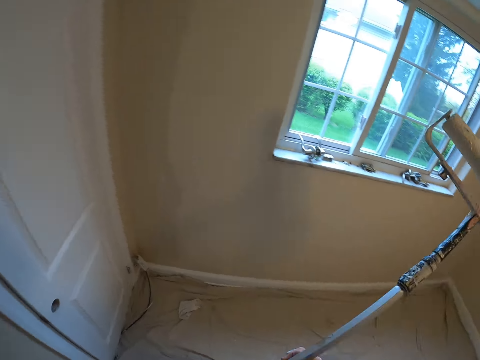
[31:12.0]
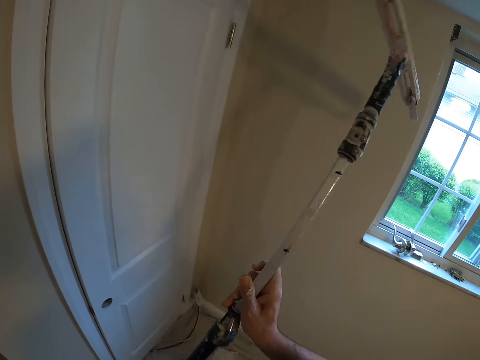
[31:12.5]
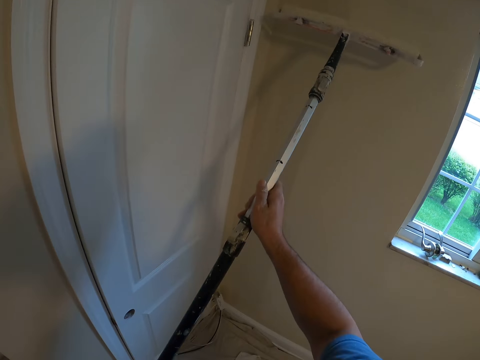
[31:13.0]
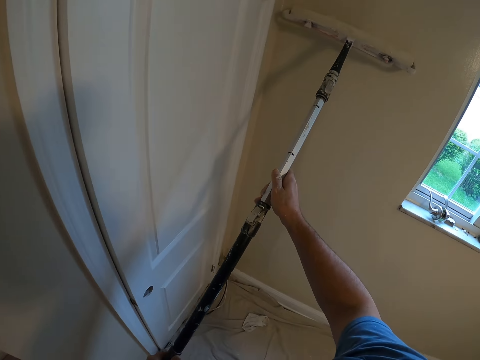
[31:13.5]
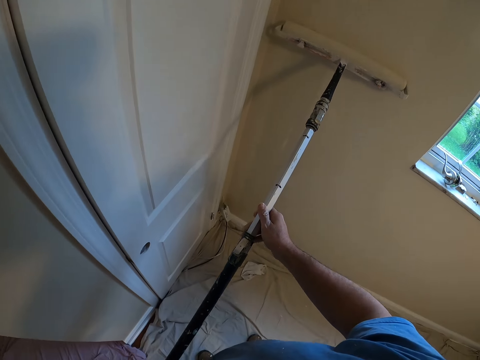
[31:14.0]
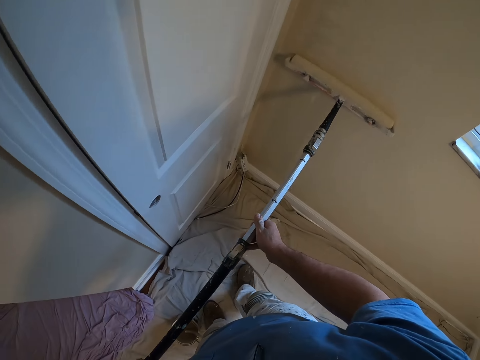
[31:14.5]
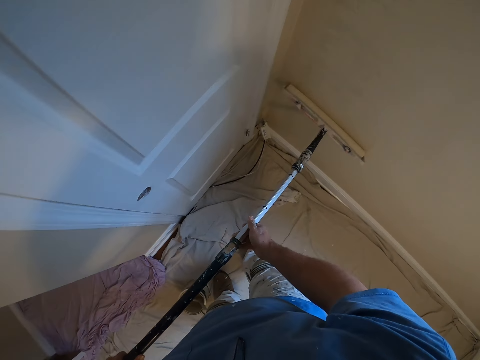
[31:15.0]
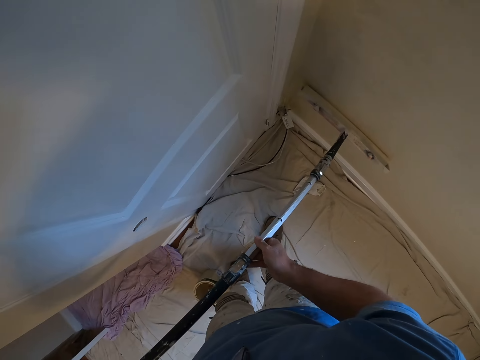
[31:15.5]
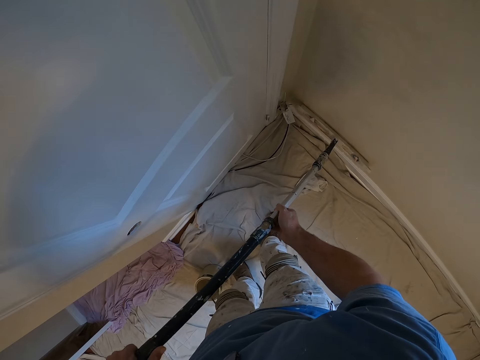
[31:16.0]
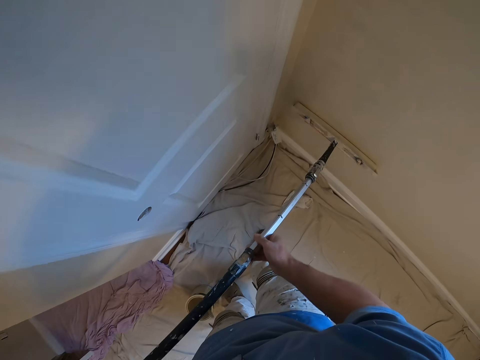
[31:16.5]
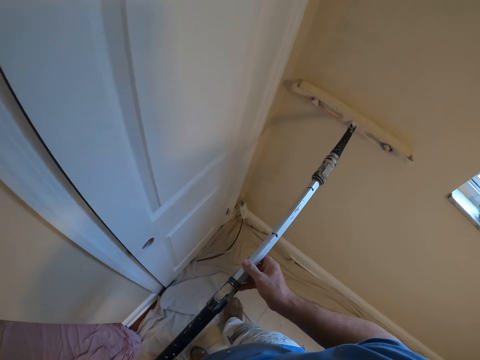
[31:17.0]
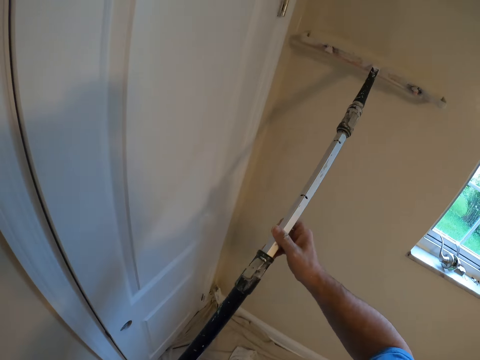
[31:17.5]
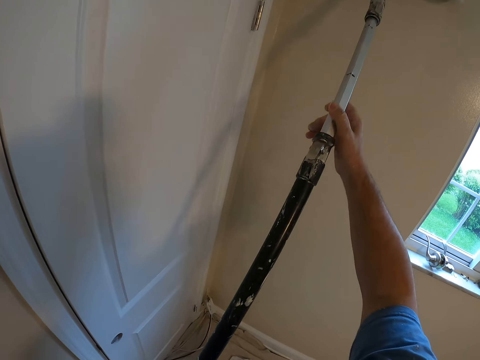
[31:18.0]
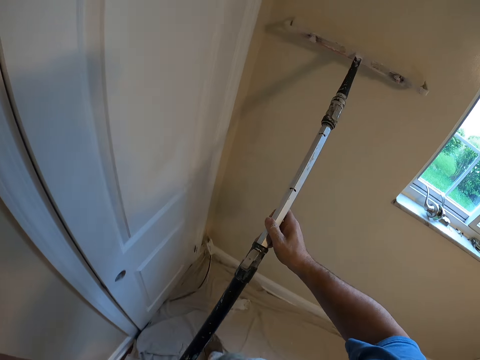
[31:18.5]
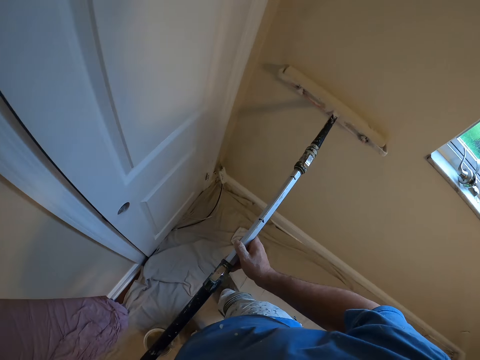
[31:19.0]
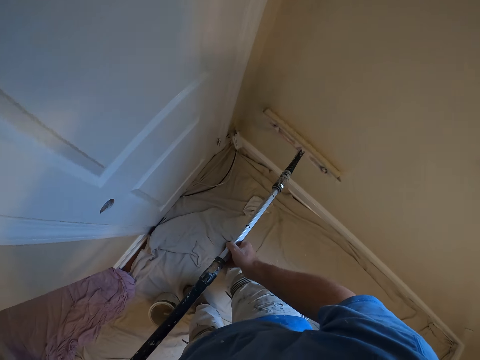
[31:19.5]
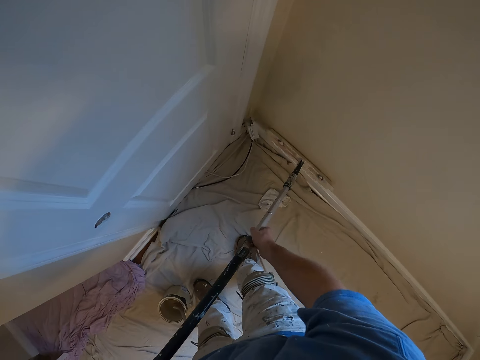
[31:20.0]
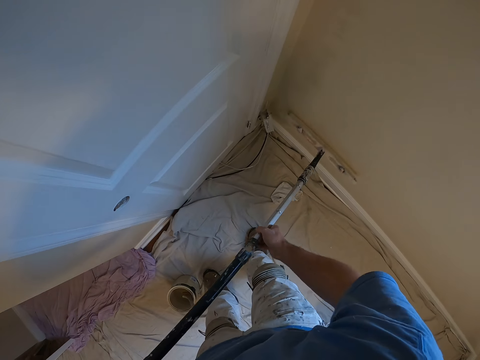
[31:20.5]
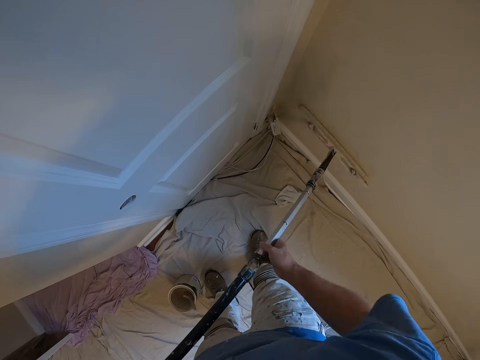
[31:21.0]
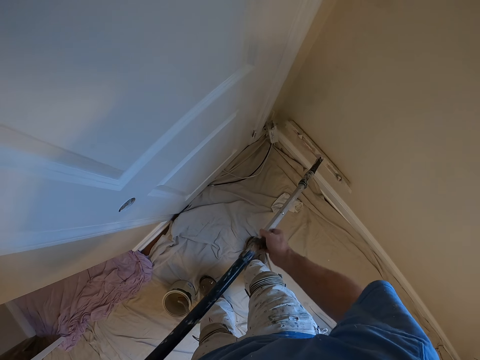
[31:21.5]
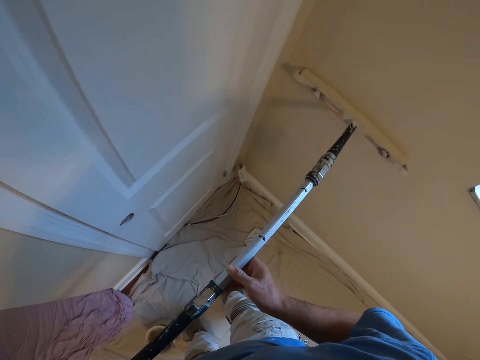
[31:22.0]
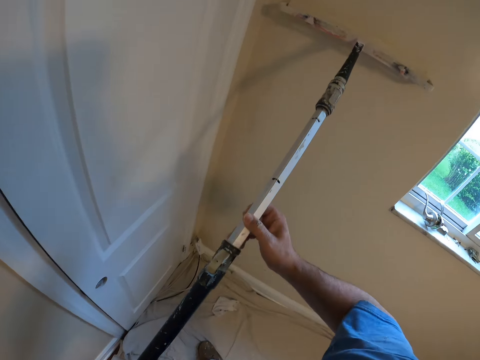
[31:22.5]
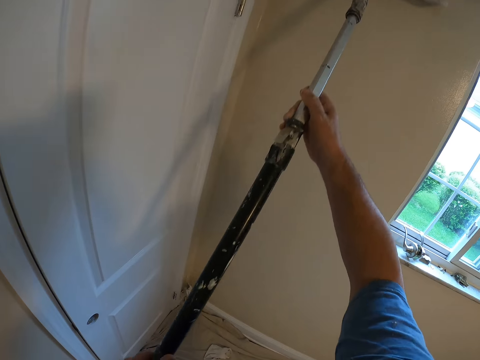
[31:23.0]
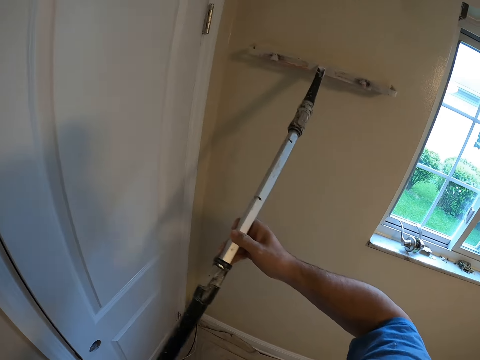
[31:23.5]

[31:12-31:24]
The camera wearer paints the wall with a paint roller.

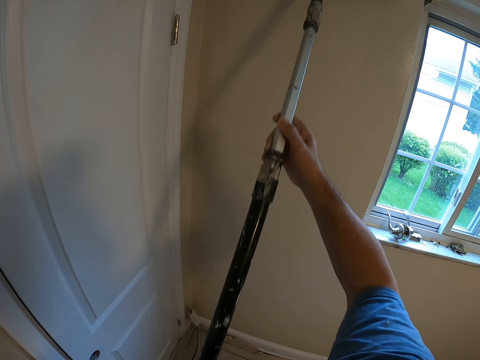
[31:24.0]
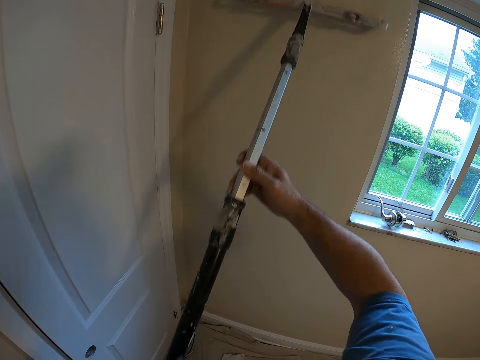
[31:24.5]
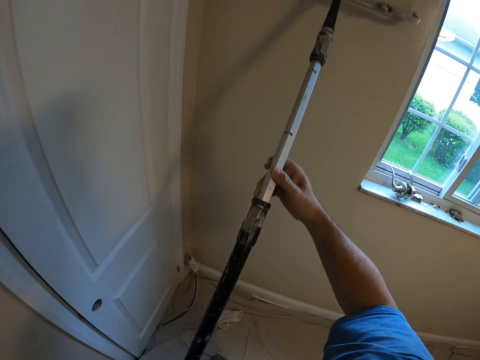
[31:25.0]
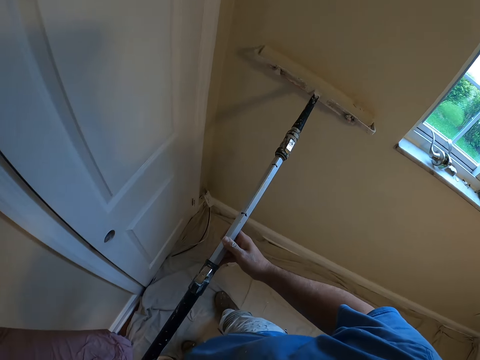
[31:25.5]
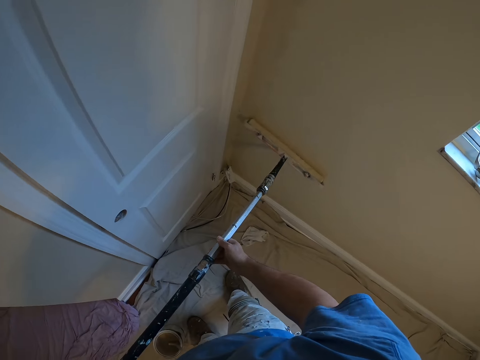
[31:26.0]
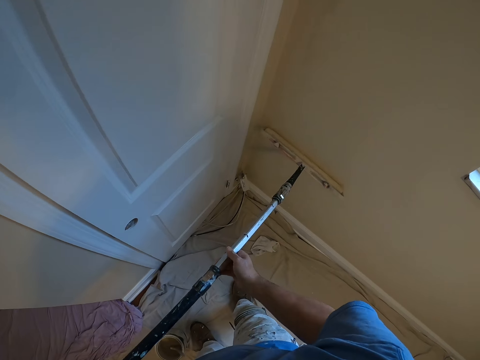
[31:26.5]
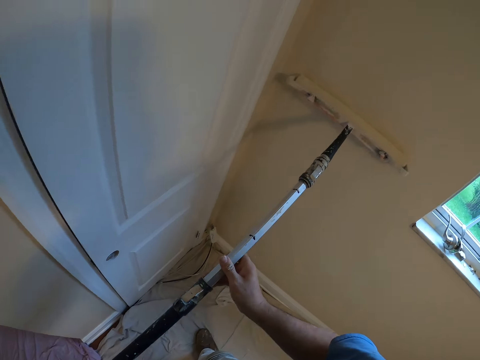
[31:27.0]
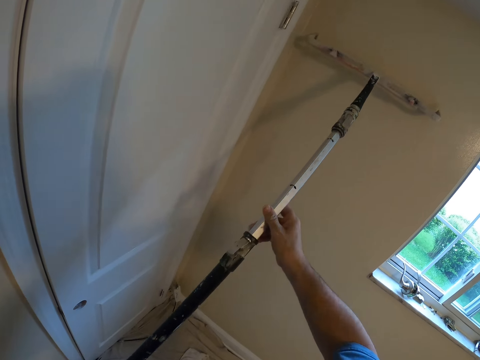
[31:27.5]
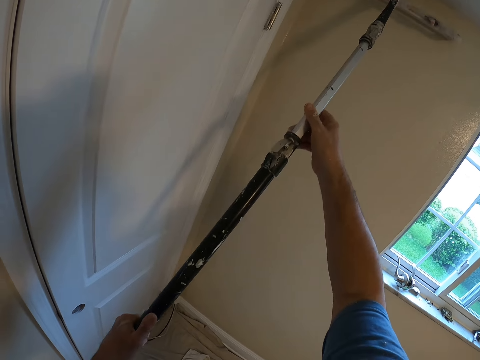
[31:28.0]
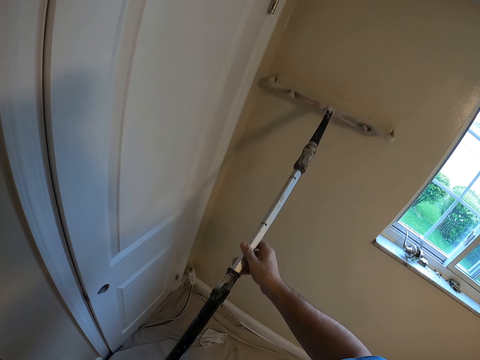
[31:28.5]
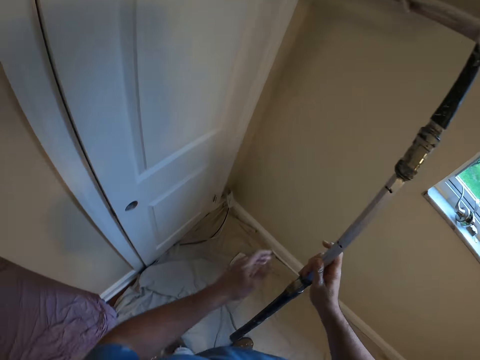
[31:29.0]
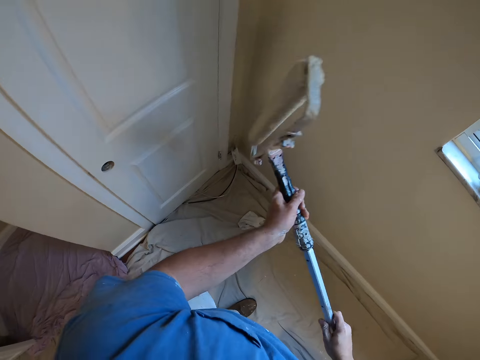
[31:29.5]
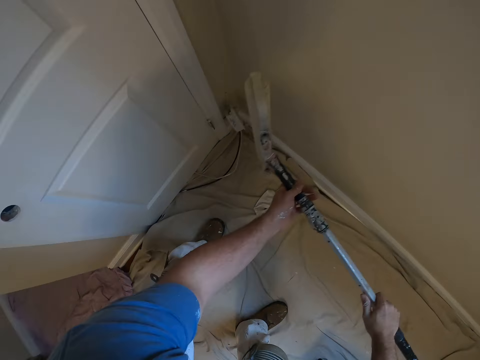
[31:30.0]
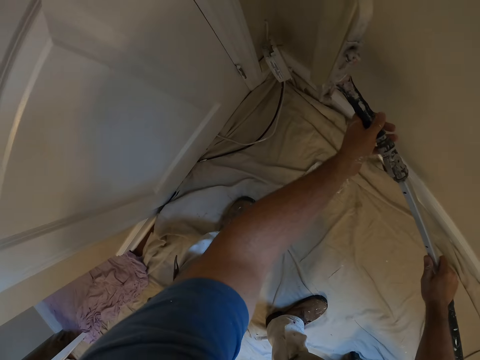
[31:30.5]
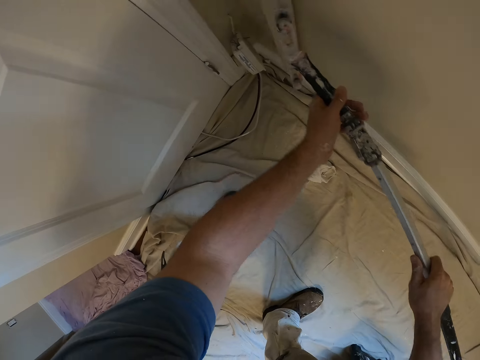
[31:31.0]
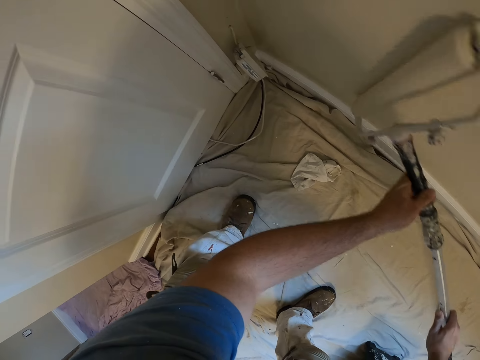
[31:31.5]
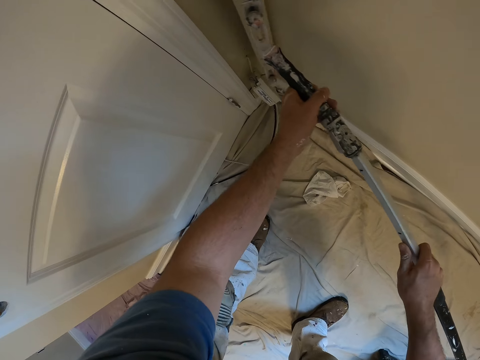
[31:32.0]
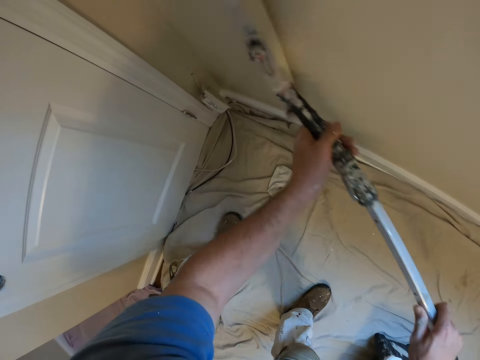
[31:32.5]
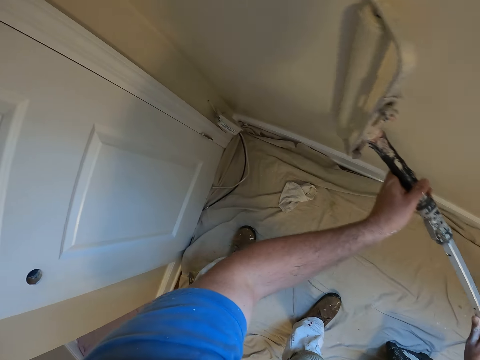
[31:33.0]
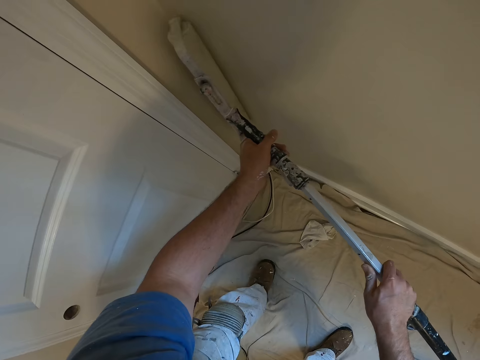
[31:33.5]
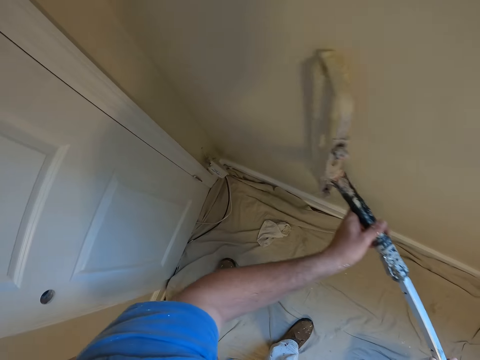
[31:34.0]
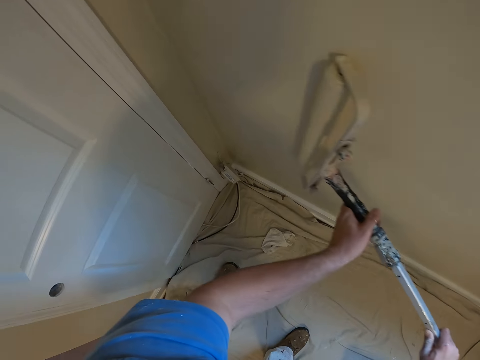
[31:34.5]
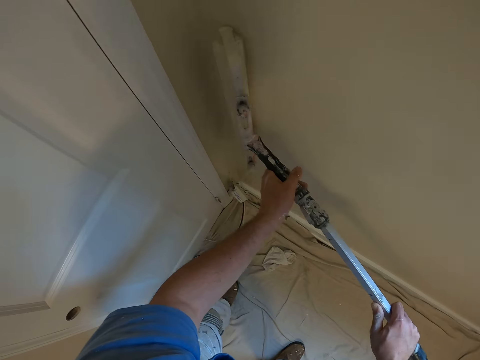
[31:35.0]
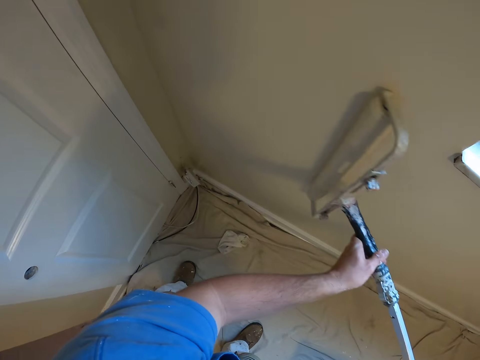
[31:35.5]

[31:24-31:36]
The camera wearer paints the wall with a paint roller.

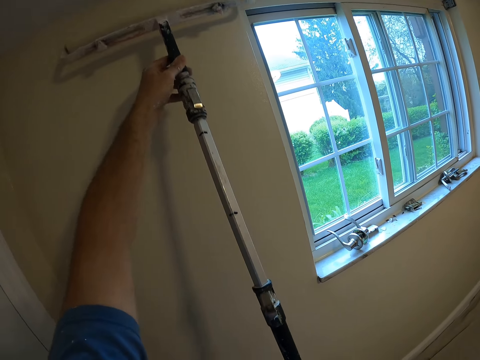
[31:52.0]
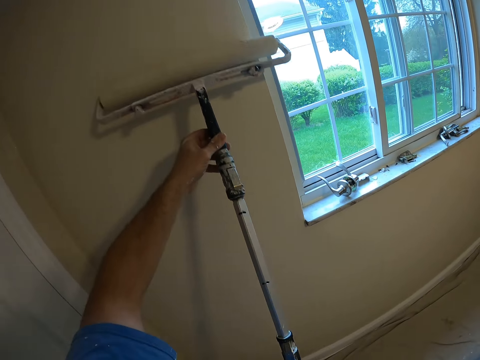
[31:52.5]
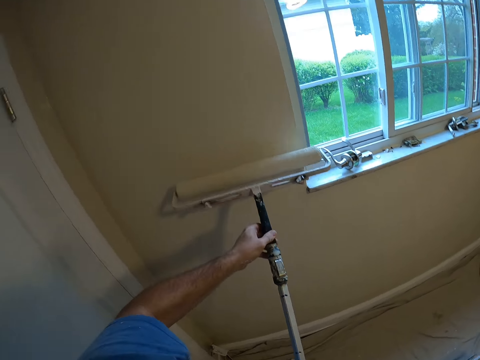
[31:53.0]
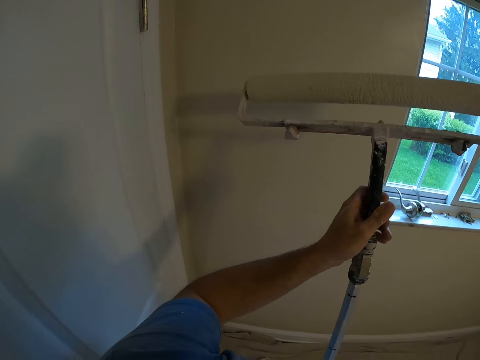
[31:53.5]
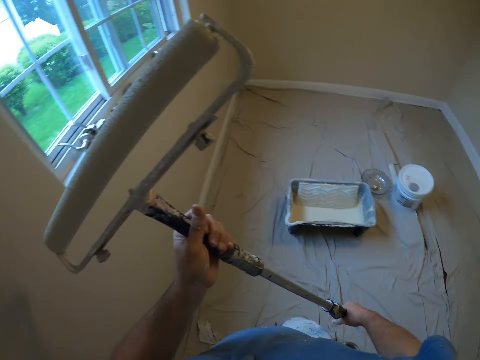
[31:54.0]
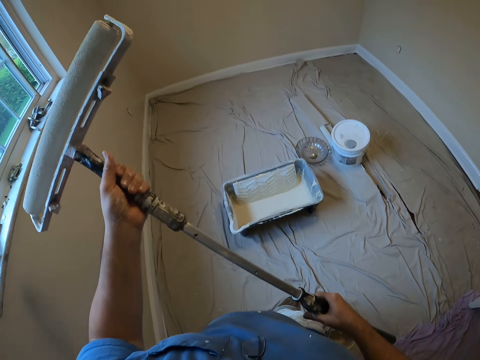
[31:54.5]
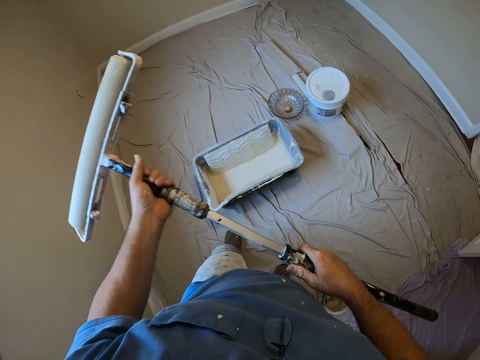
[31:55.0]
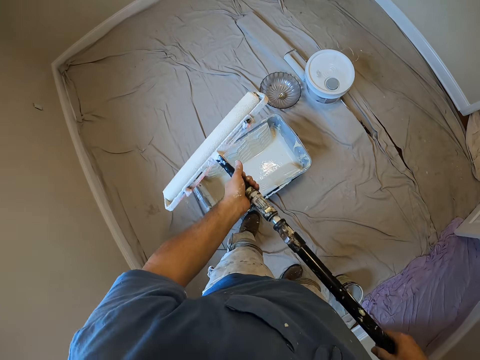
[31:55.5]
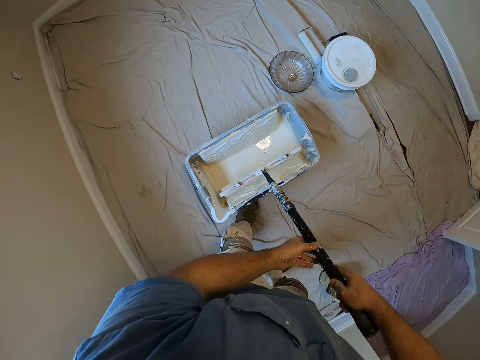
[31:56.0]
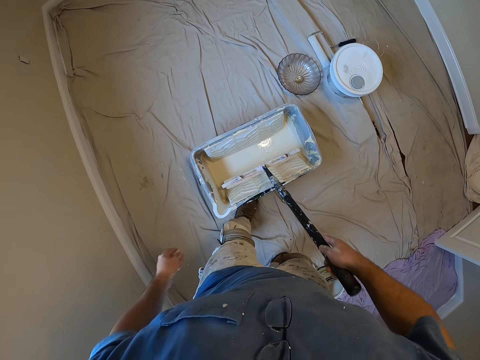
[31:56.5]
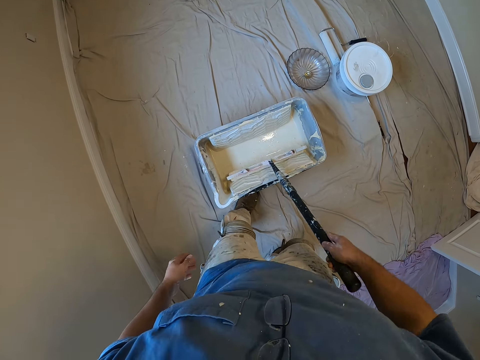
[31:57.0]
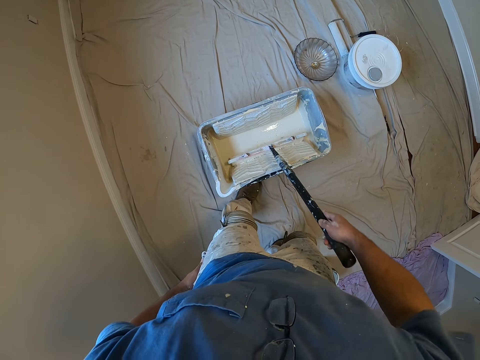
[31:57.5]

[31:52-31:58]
The camera wearer walks towards a paint tray. He adjusts the brush with both hands. He dips the brush into the paint container on the floor with his right hand. He rolls the paint roller on the paint tray.
